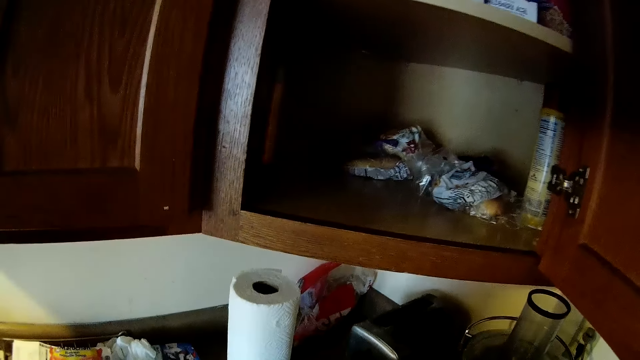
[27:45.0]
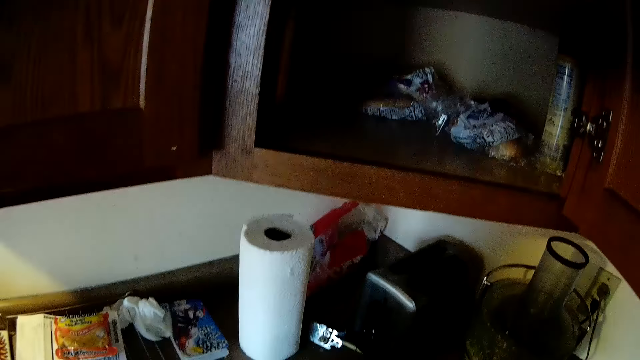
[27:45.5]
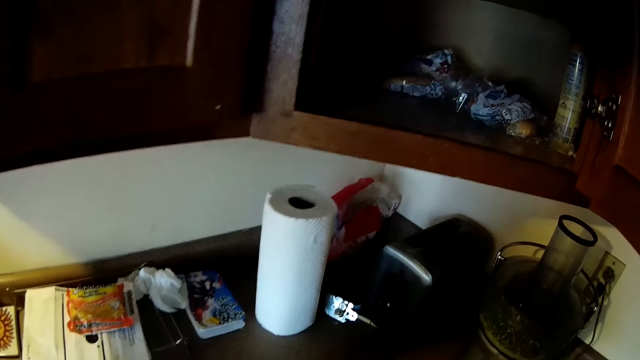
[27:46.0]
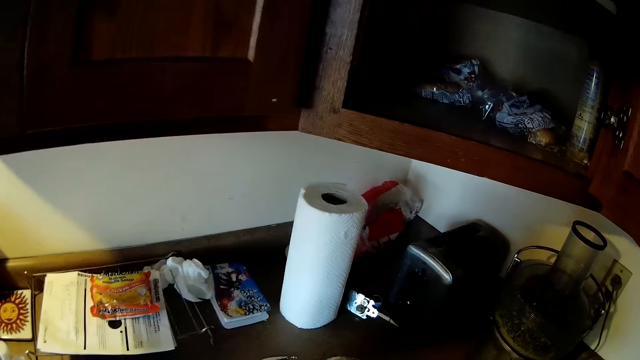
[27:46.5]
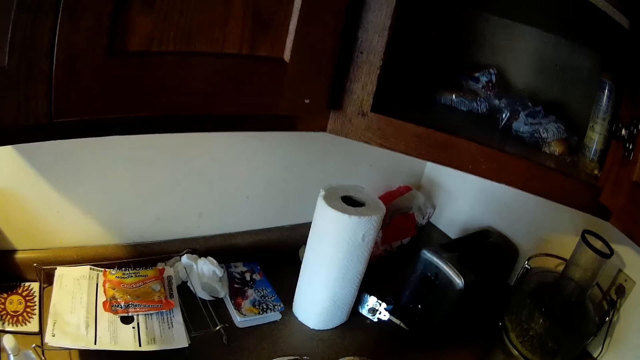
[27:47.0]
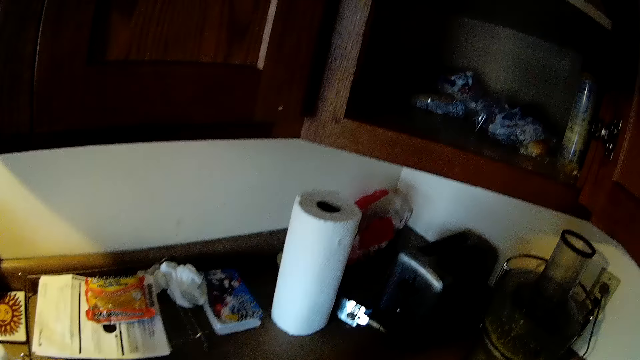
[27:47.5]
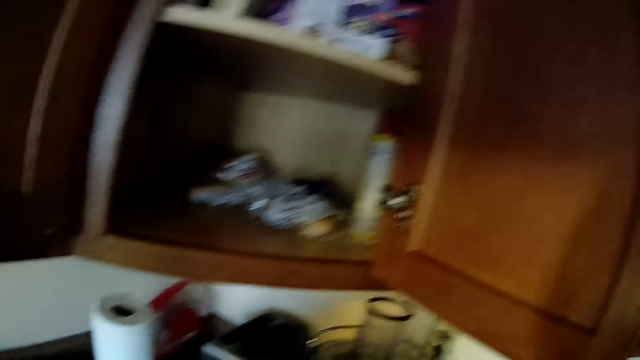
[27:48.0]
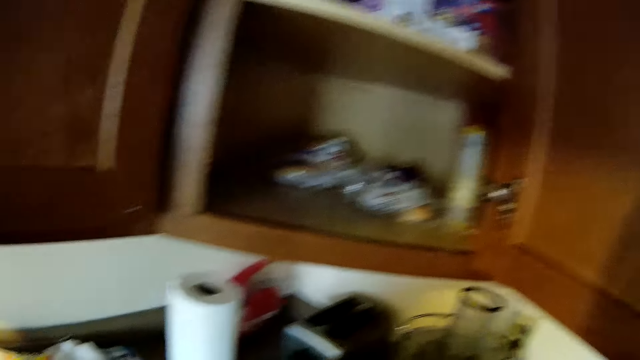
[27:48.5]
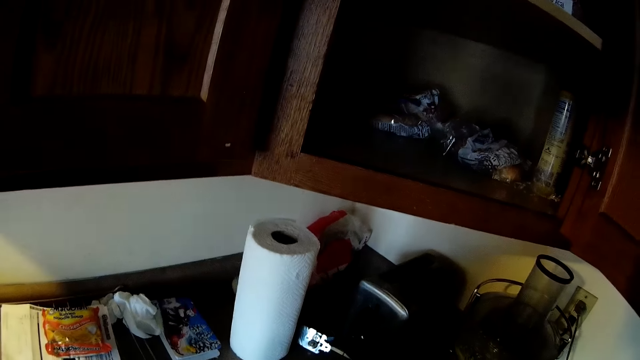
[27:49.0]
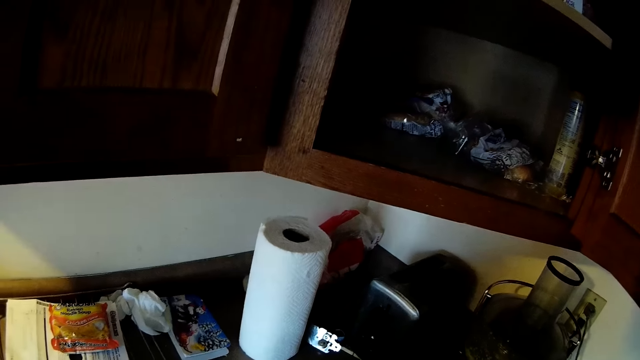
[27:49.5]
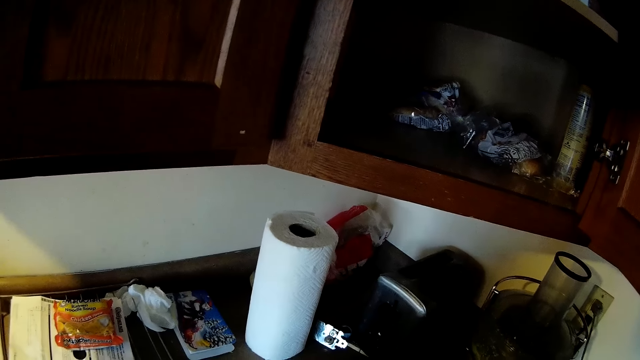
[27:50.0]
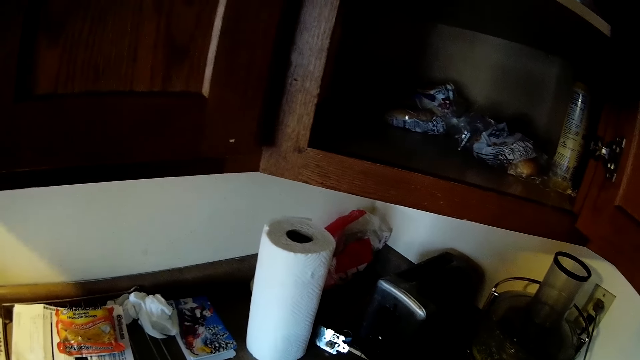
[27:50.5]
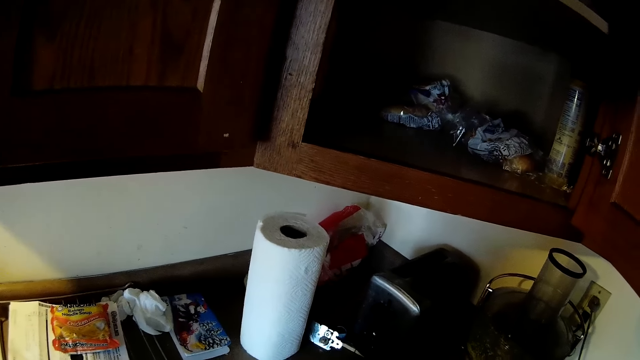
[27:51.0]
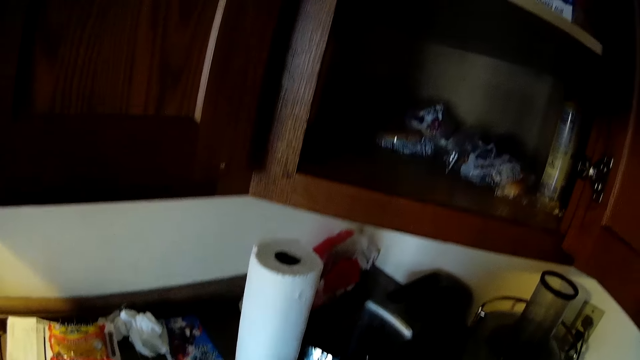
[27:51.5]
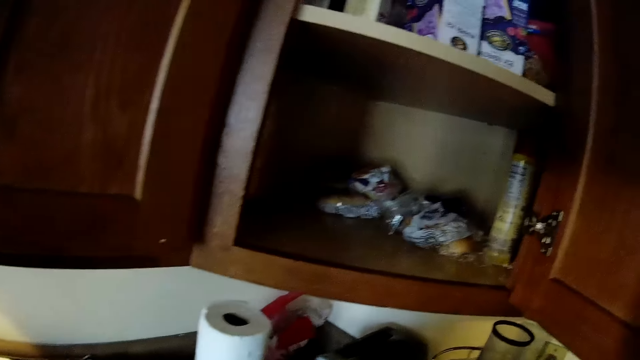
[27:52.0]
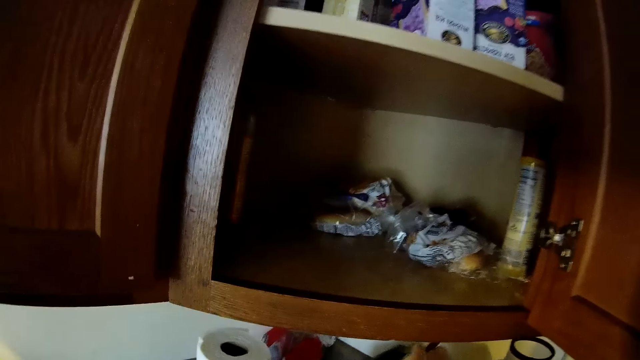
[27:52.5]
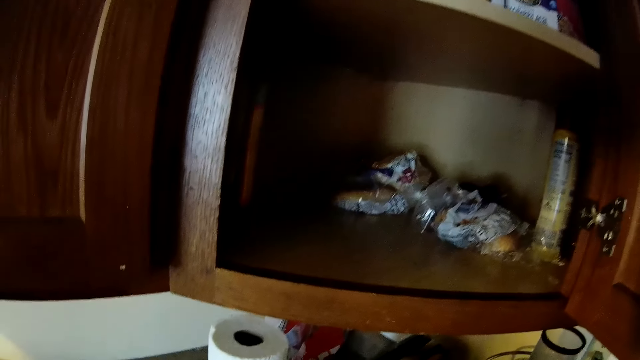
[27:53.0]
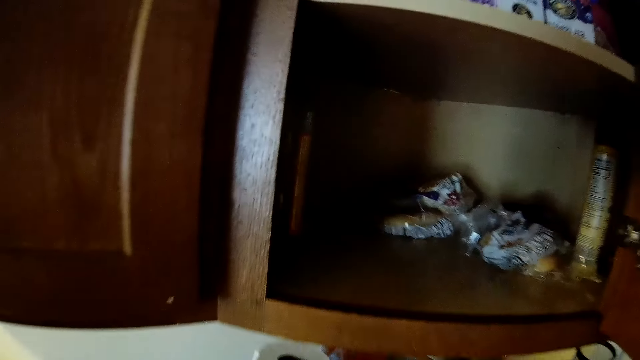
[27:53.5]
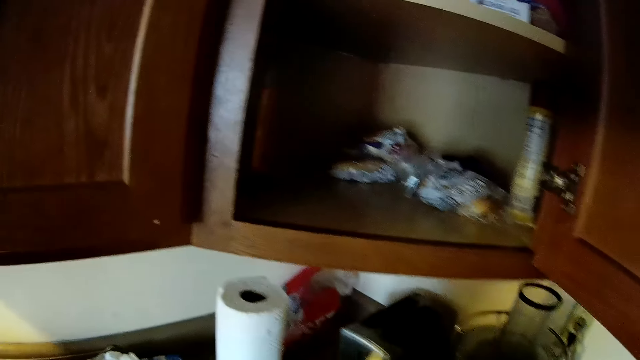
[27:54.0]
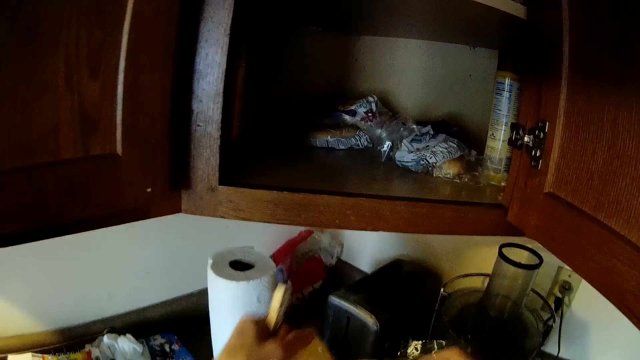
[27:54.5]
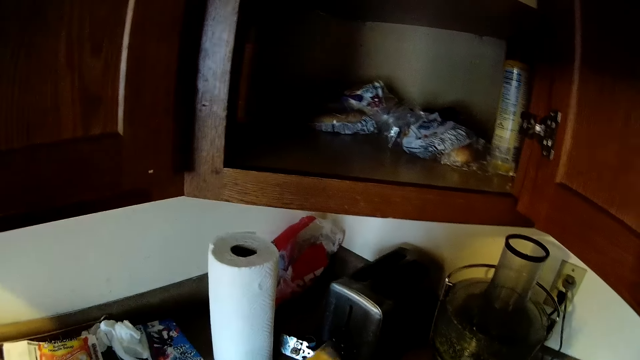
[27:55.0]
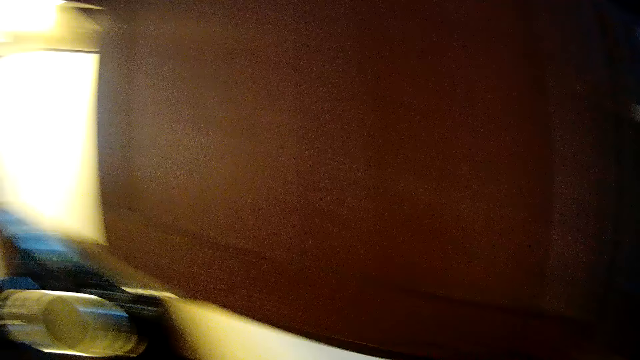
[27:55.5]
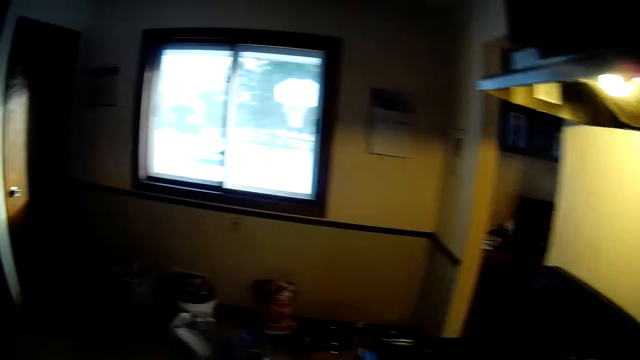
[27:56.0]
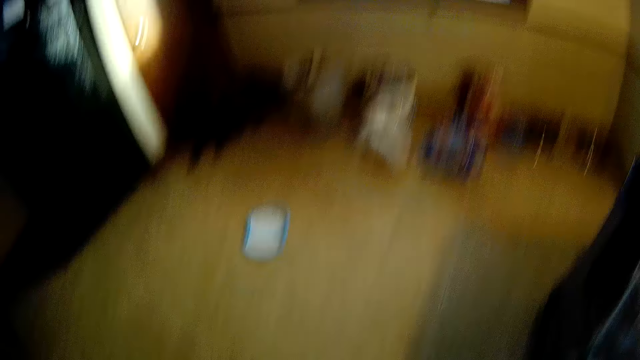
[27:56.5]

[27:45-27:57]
The camera wearer puts a slice of bread in the toaster.

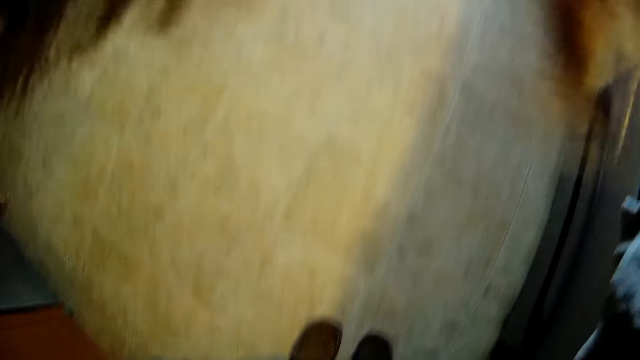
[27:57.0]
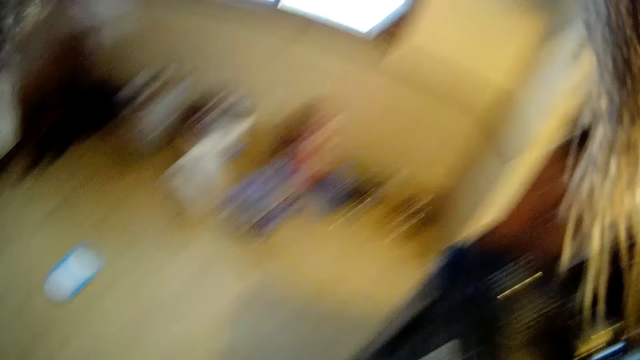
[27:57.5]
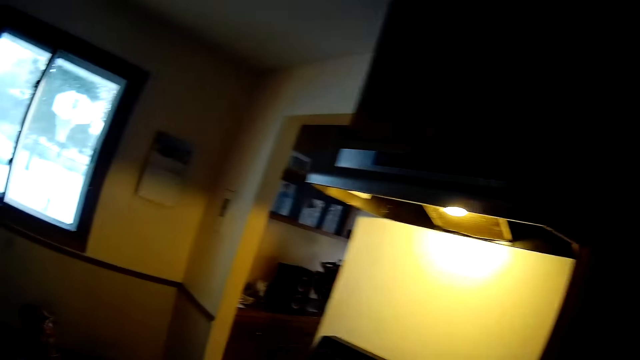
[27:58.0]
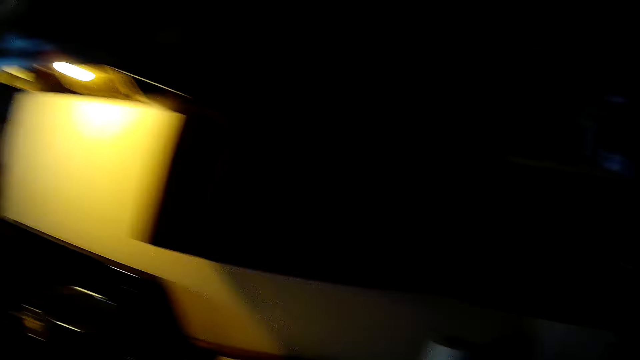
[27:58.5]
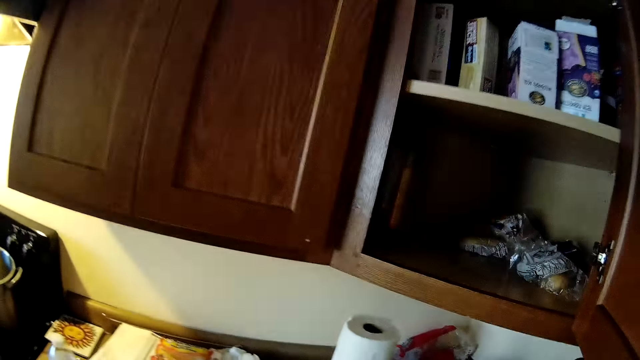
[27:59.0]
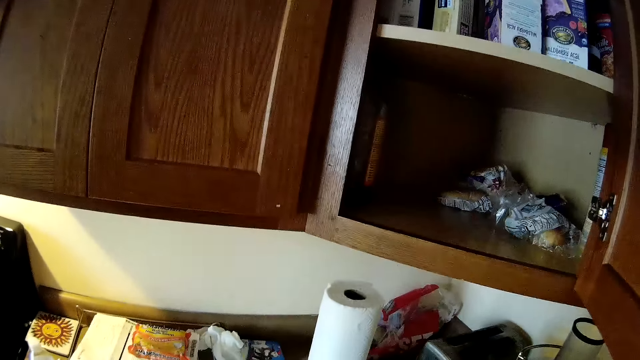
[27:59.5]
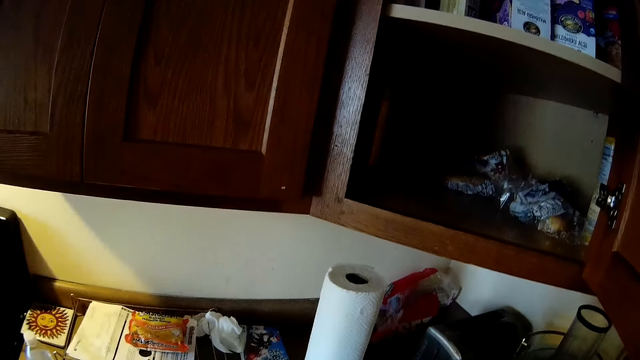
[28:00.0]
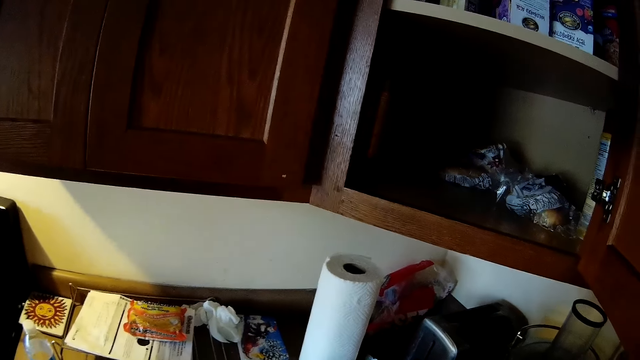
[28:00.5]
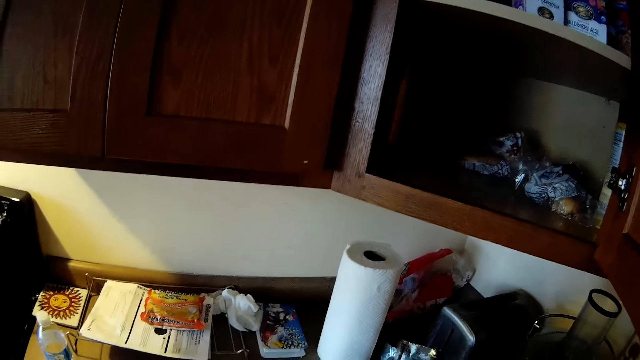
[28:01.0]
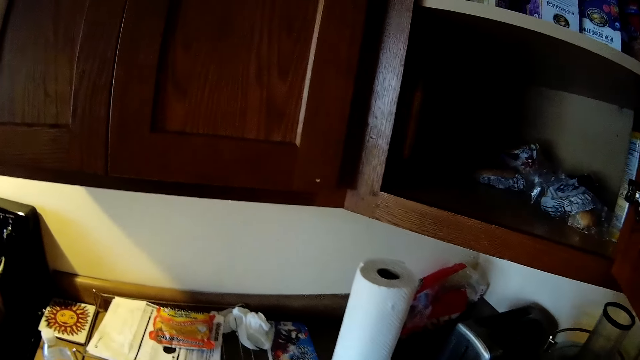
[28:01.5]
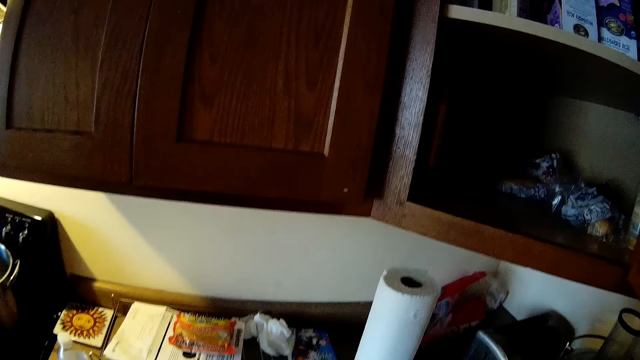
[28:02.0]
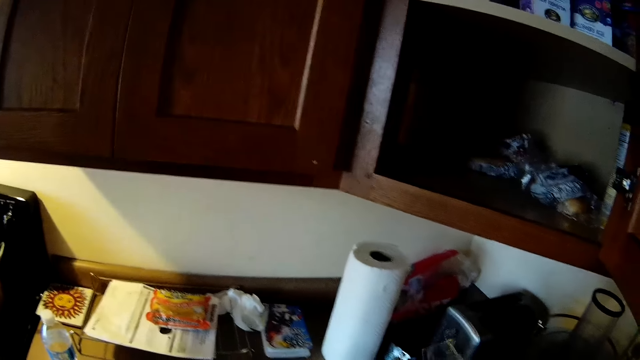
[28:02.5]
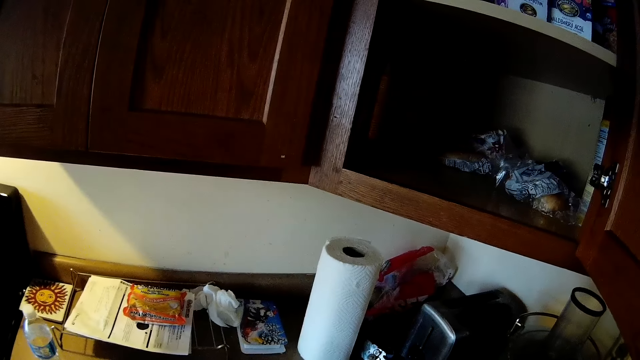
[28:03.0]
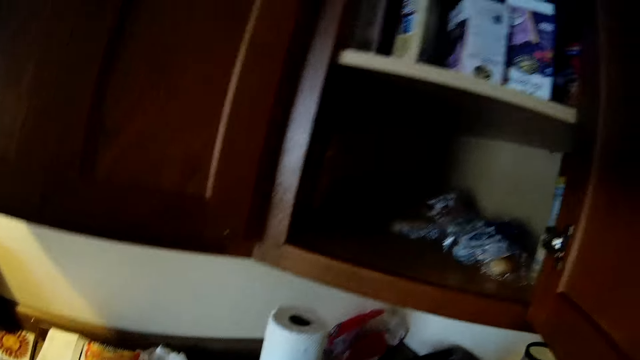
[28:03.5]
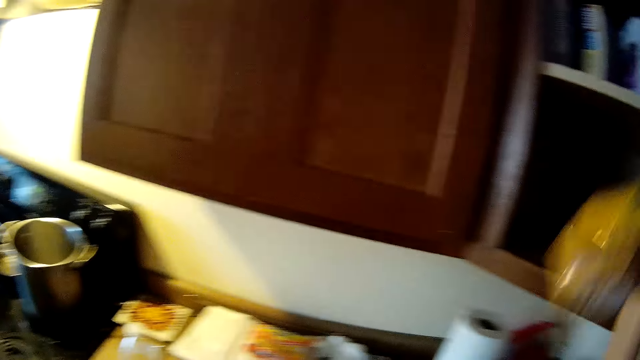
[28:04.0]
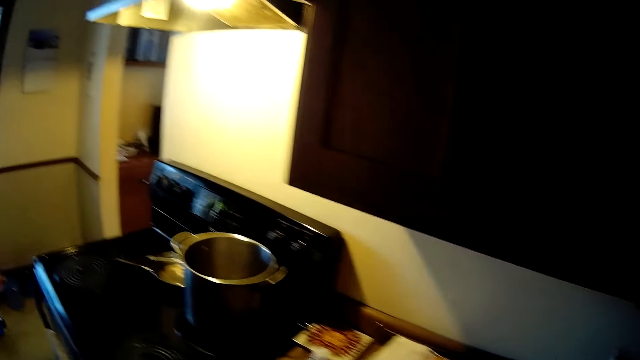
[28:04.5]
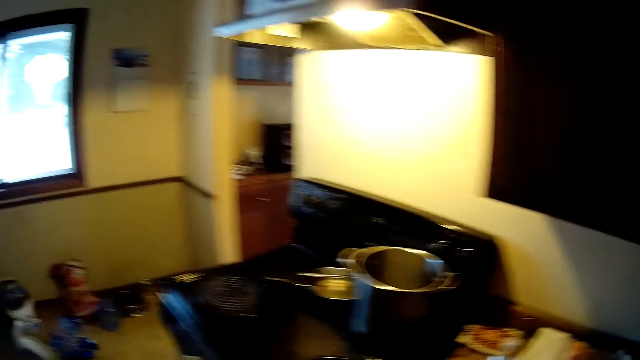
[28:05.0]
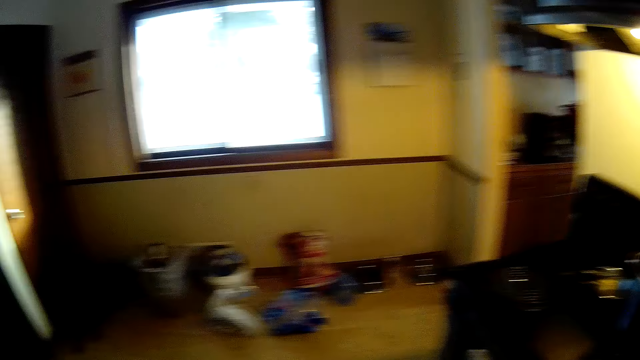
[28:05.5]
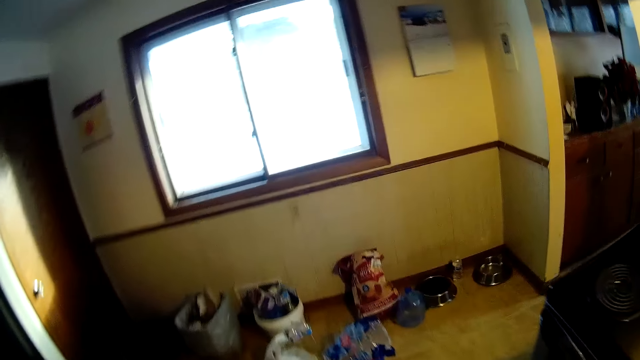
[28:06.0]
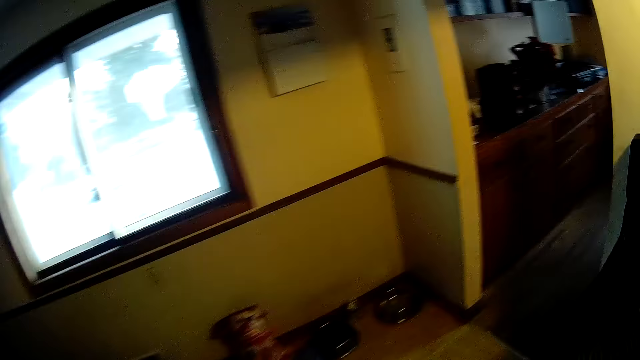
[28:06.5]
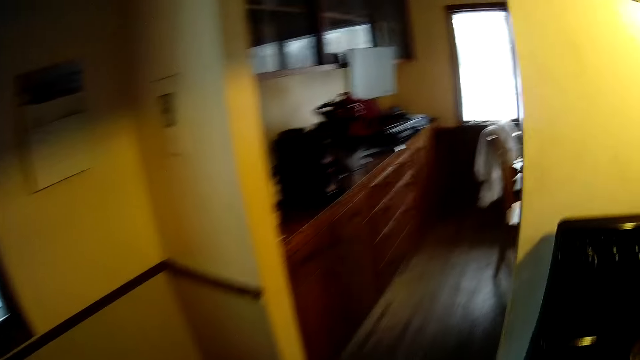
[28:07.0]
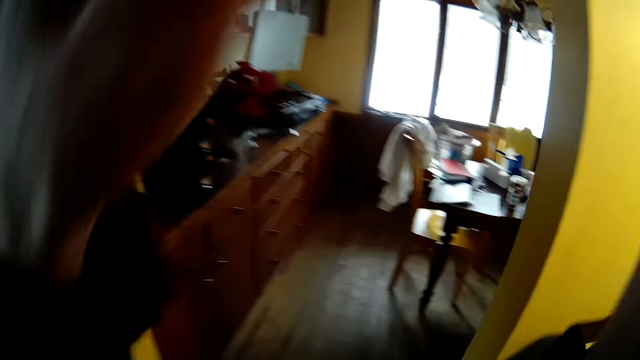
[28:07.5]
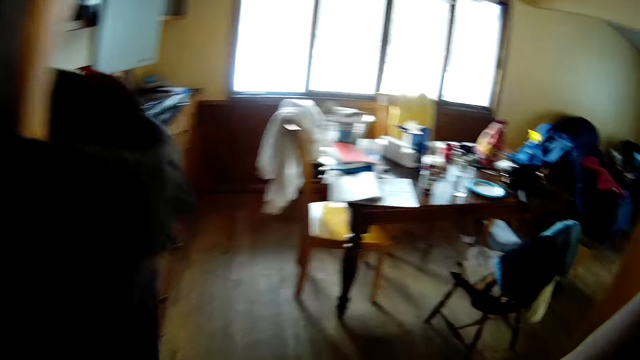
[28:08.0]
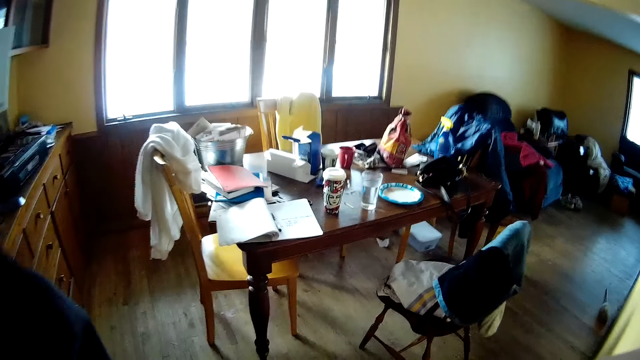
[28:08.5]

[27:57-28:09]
The camera wearer puts the nylon bag inside the cupboard with her right hand. She walks to the living room from the kitchen.
